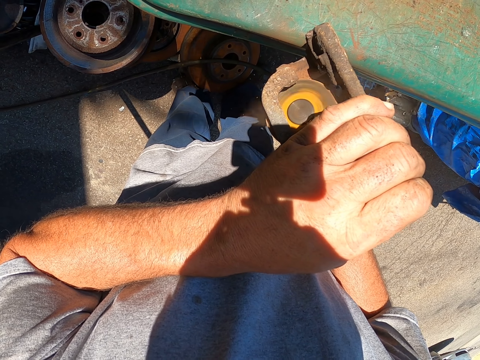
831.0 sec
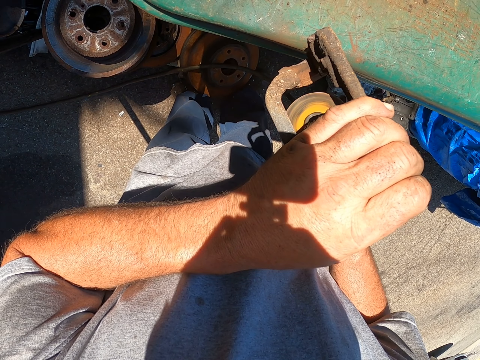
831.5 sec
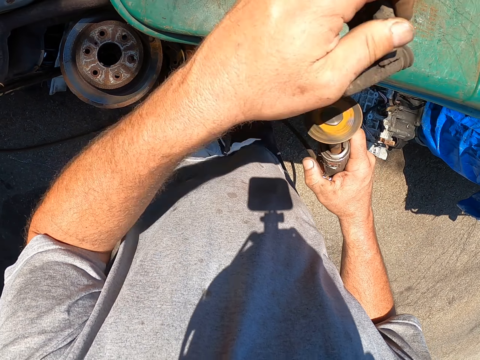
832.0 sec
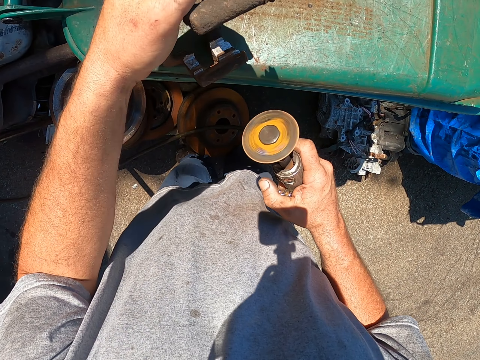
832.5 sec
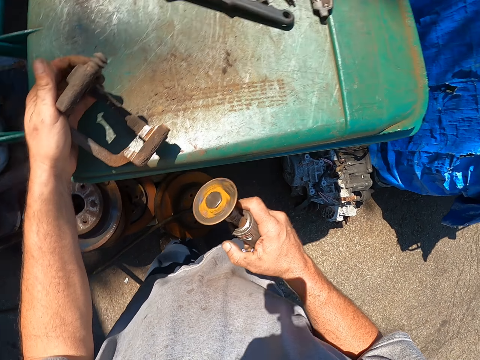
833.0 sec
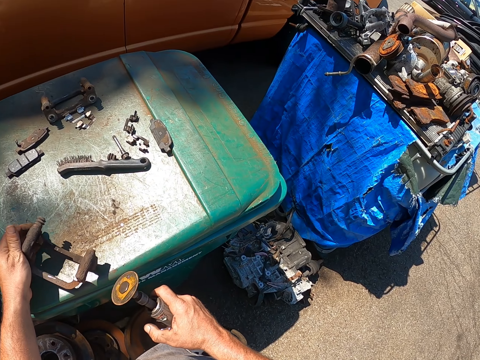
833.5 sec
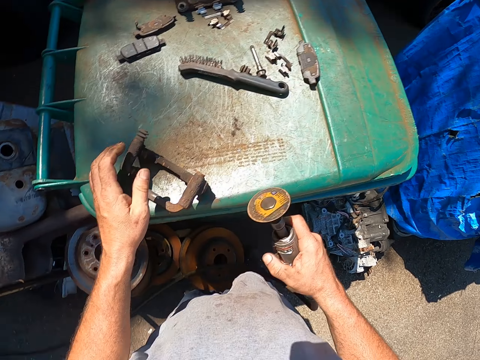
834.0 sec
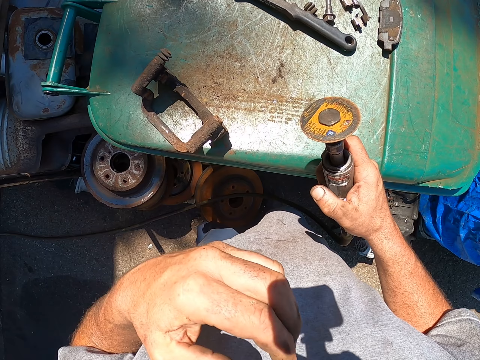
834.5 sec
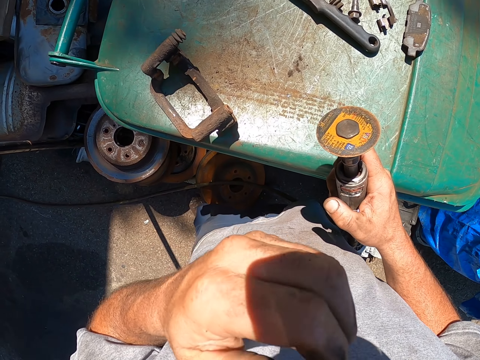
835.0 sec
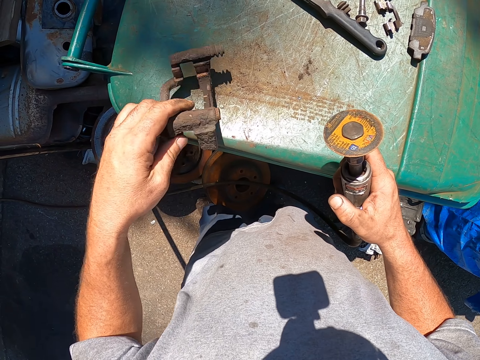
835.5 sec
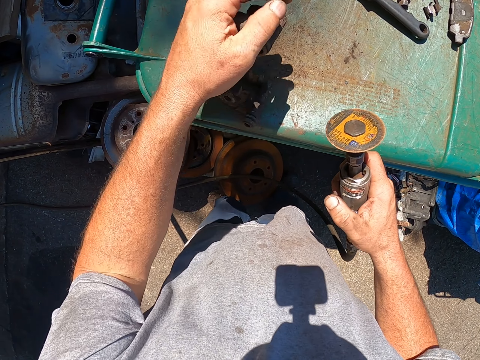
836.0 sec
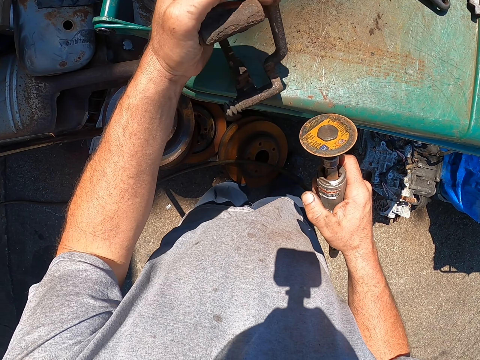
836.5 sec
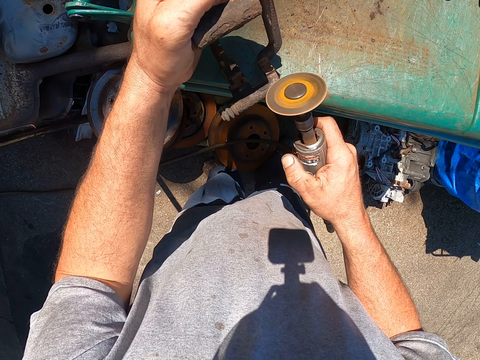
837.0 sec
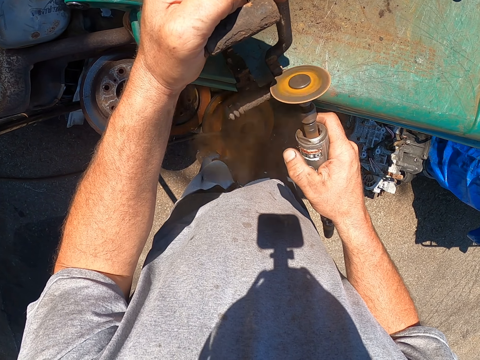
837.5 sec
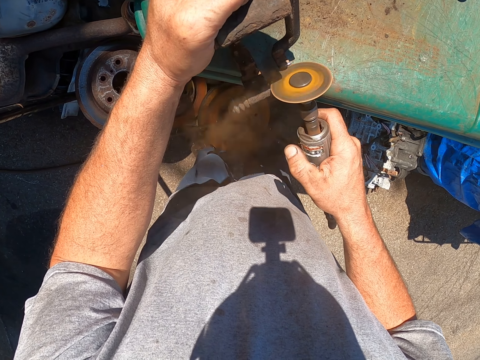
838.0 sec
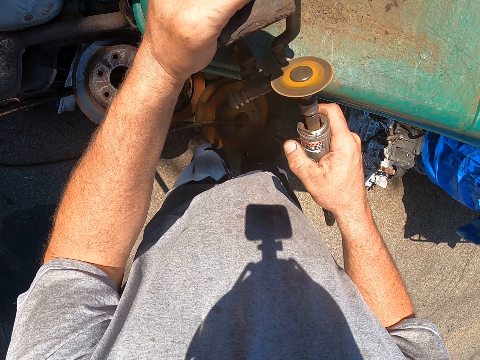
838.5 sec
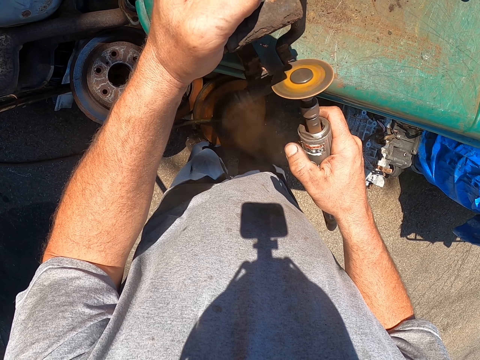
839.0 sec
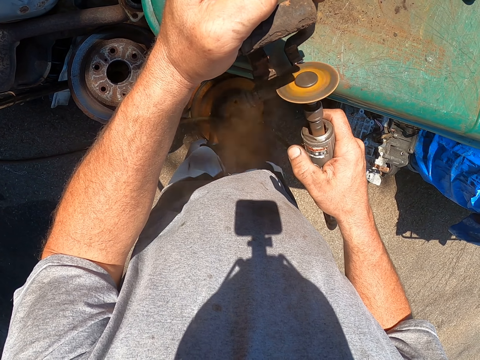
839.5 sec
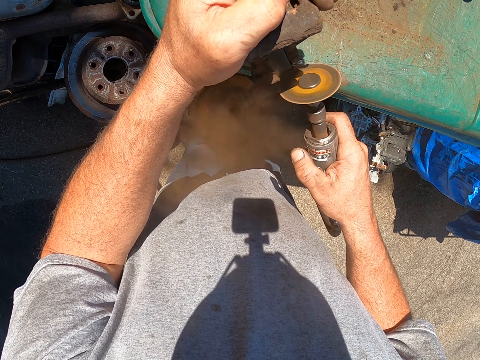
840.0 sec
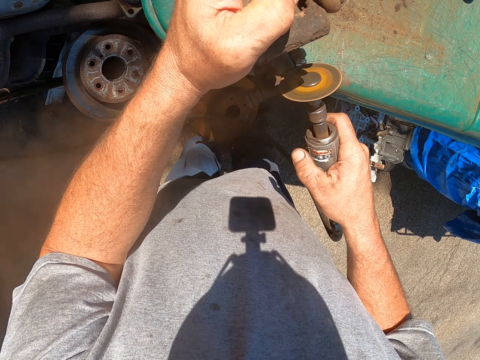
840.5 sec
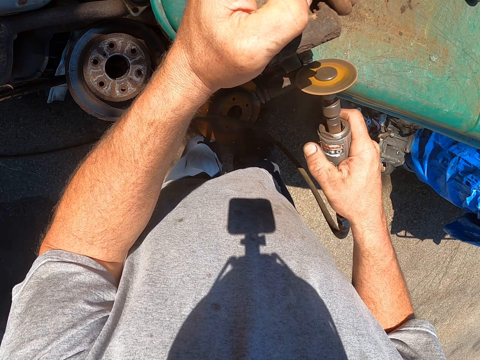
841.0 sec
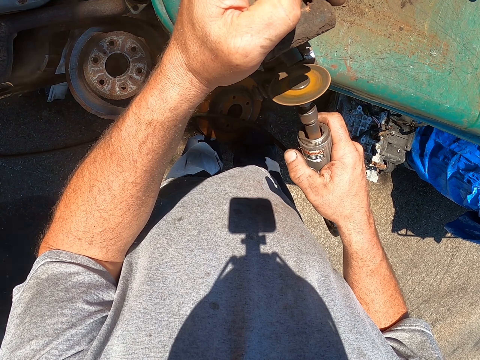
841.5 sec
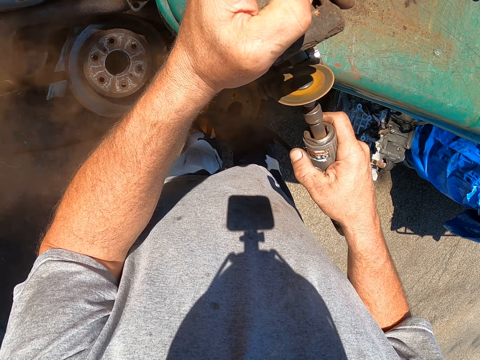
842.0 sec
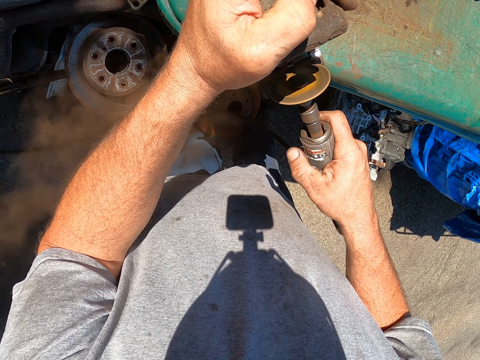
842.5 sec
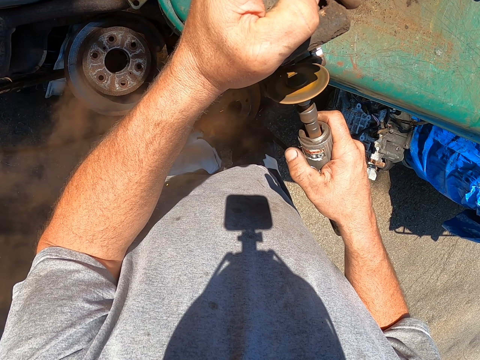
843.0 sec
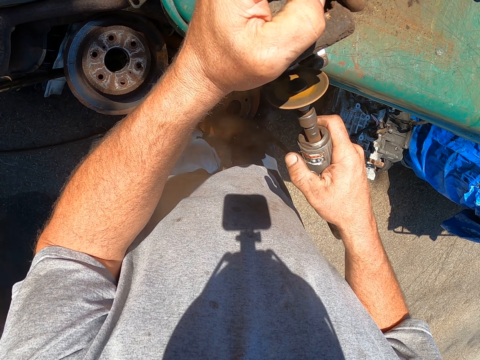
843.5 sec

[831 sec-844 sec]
The camera wearer turns something. He puts down a metallic tool. He holds the metallic tool with his left hand. He removes rust from the metallic tool with a rust remover machine.

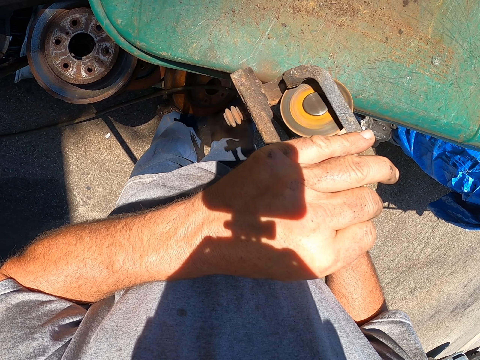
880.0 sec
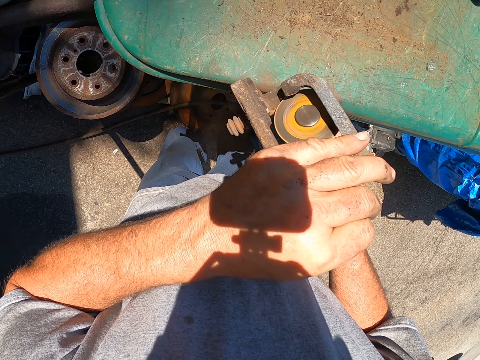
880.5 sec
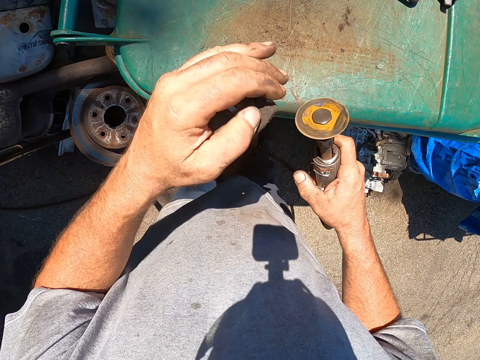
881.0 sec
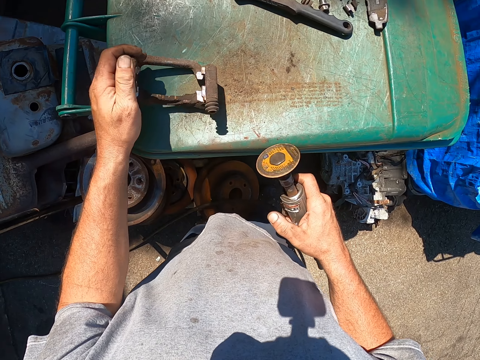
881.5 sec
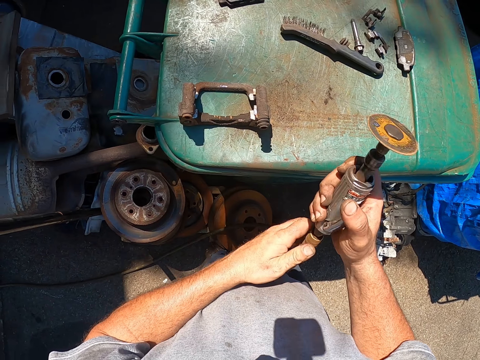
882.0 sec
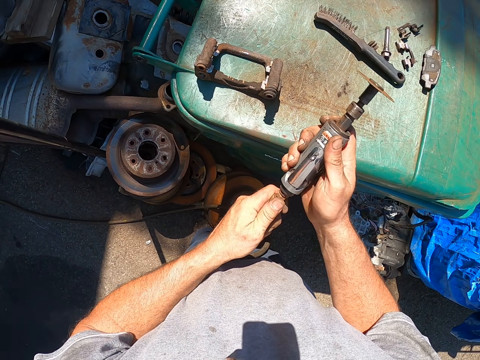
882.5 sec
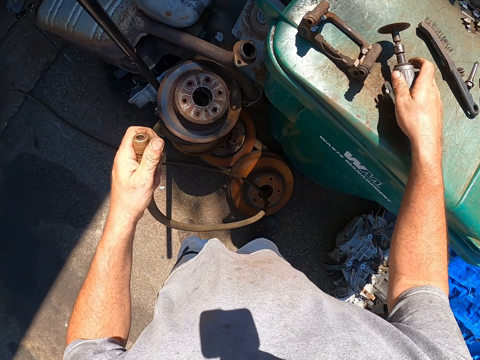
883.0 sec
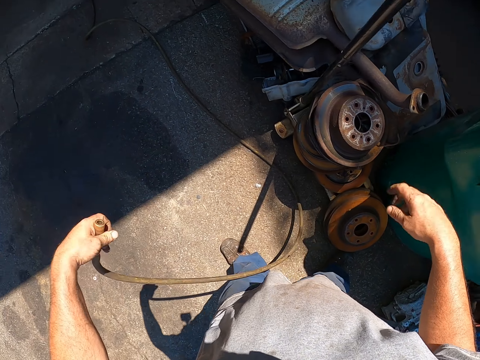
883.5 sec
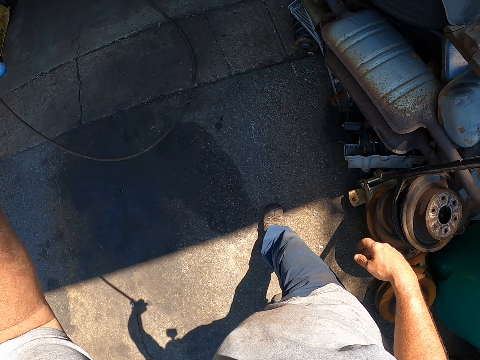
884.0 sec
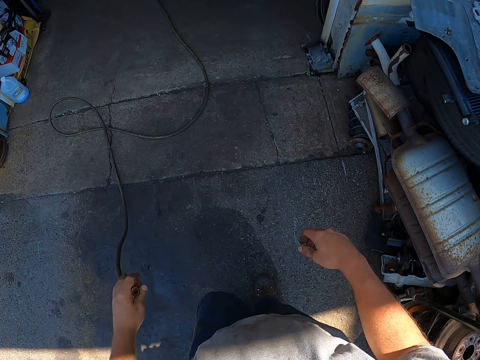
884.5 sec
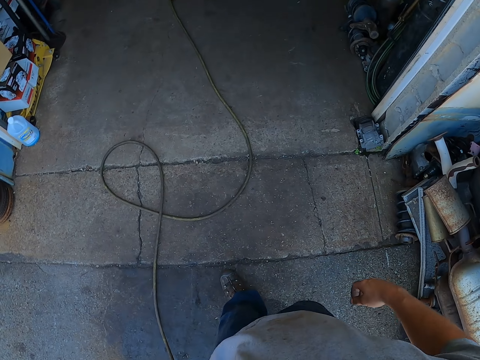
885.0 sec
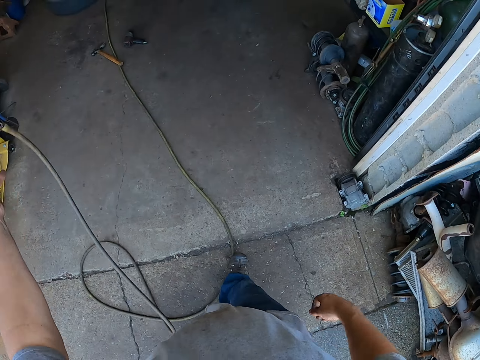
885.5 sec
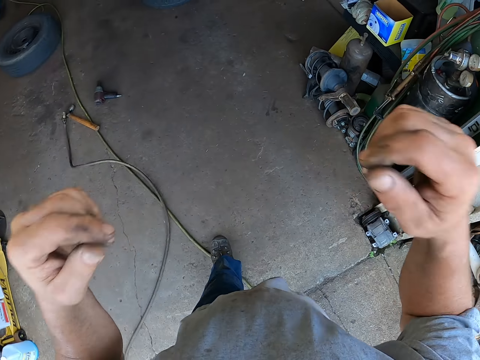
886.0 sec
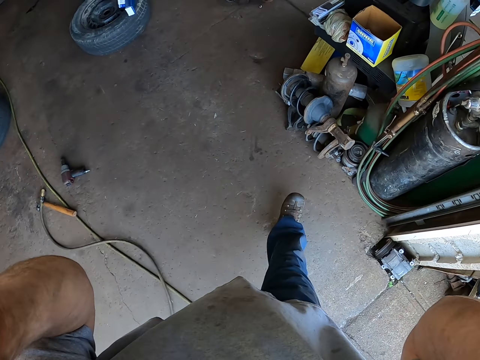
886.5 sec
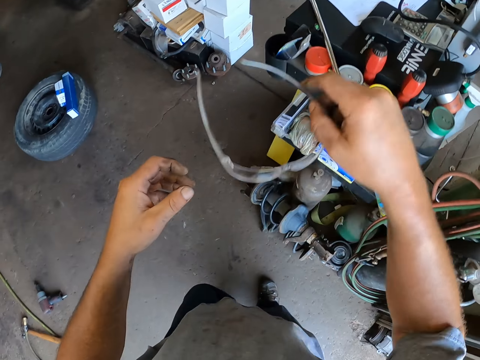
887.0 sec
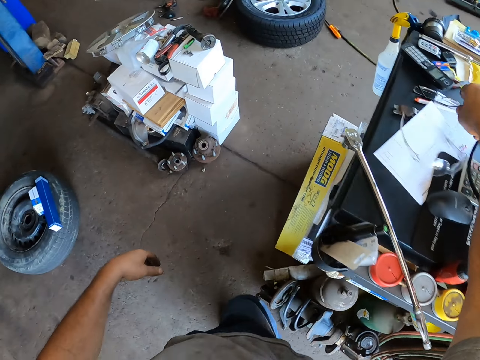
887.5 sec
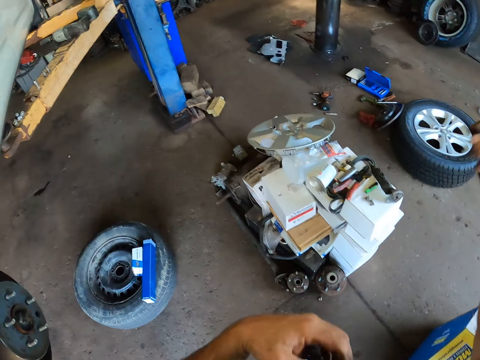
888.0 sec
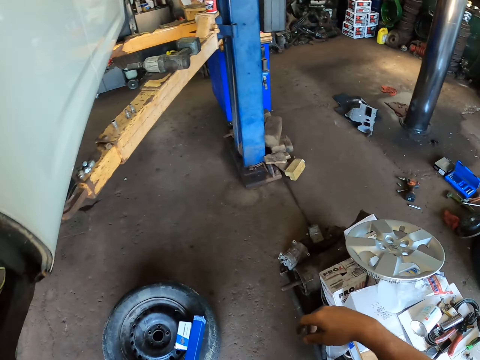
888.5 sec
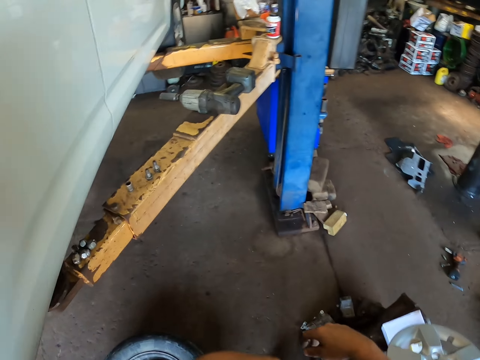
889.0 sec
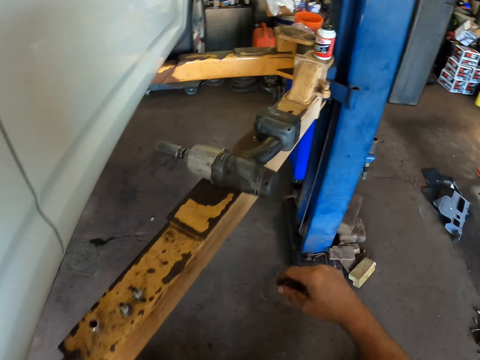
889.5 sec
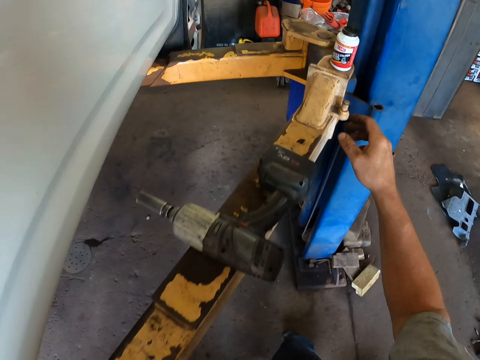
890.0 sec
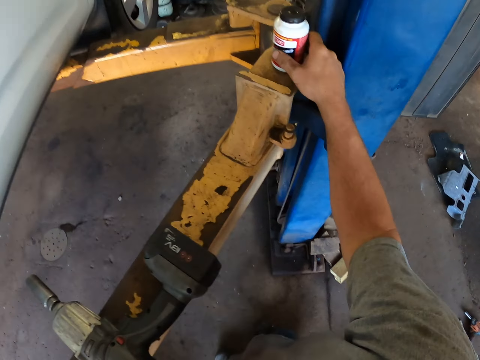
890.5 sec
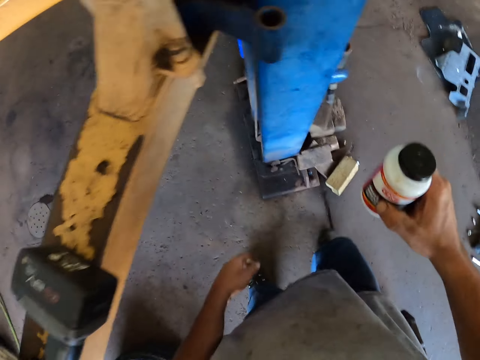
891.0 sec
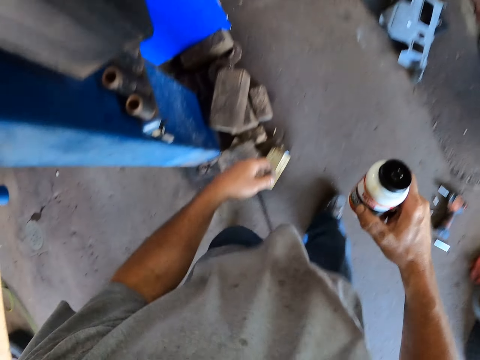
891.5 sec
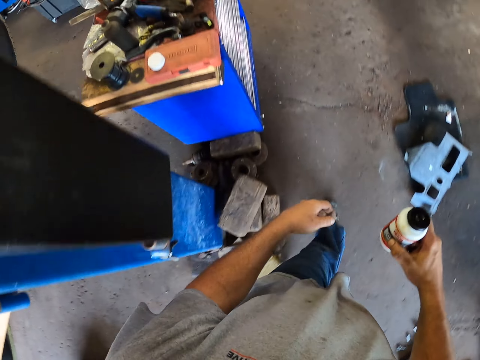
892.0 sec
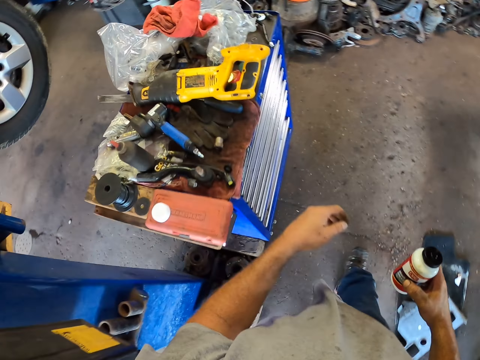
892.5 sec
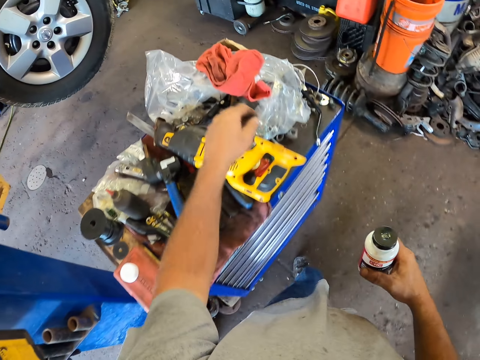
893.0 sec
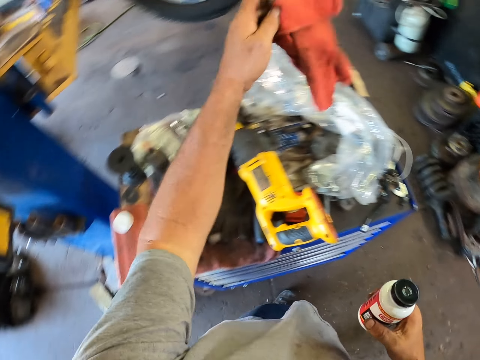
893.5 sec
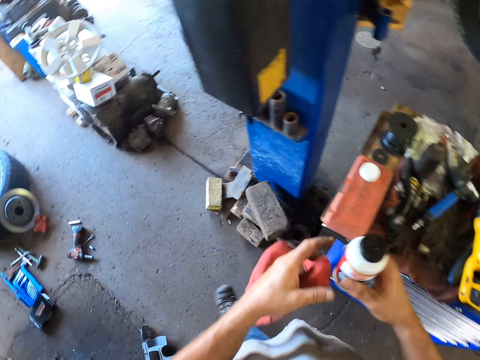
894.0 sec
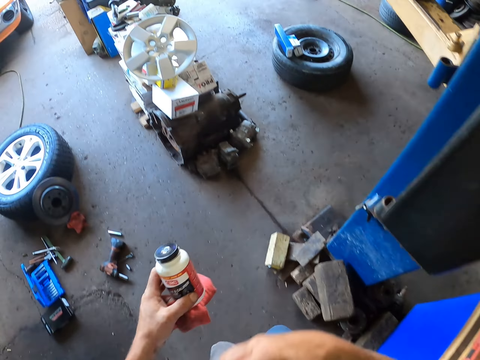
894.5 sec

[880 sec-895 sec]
The camera wearer puts down a metallic tool on the trash can. He removes the head of the rust remover machine from the pipe. He puts down the rust remover machine on his right hand. He walks in the garage. He throws down the pipe. He holds his safety glass. He puts down the safety glass with his right hand. He picks a brake cleaner with his right hand. He walks in the garage. He picks a hand towel with his left hand.
